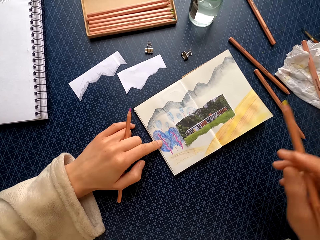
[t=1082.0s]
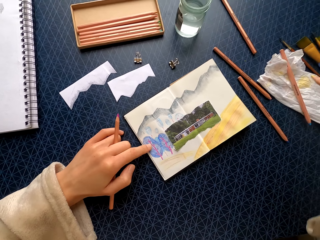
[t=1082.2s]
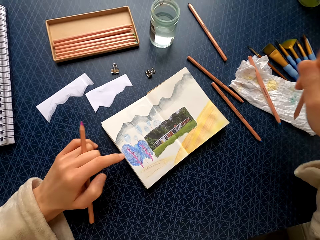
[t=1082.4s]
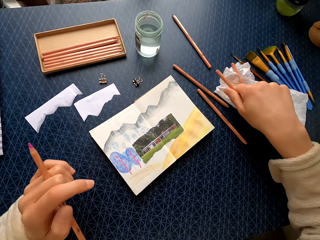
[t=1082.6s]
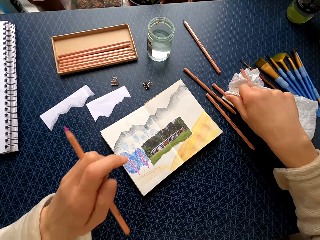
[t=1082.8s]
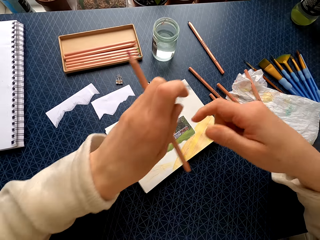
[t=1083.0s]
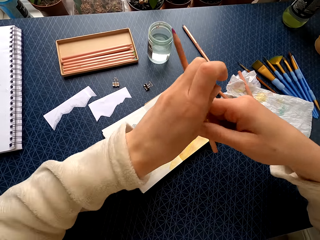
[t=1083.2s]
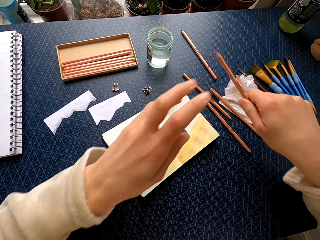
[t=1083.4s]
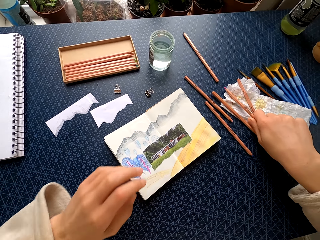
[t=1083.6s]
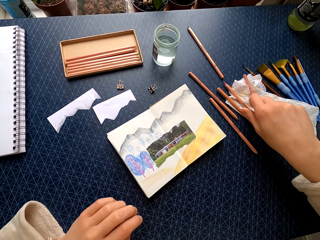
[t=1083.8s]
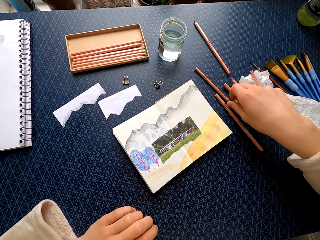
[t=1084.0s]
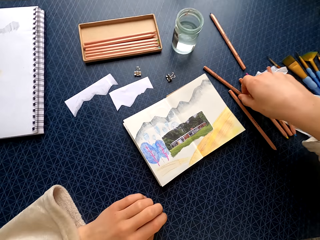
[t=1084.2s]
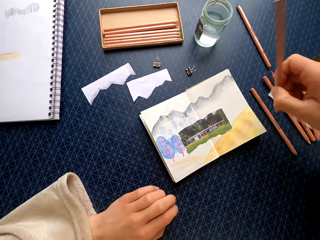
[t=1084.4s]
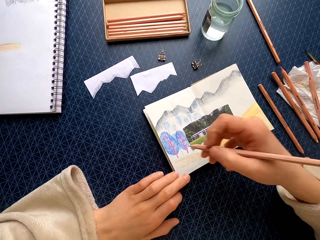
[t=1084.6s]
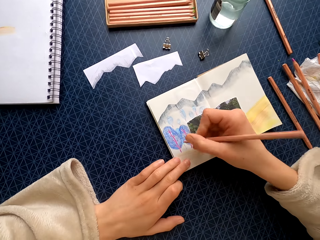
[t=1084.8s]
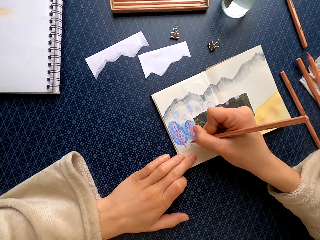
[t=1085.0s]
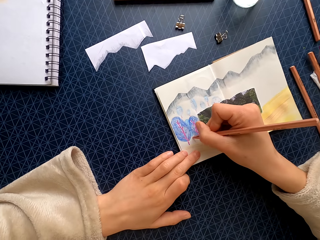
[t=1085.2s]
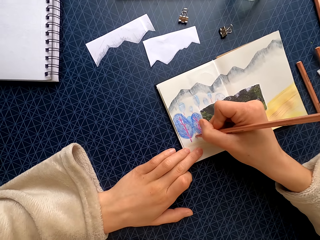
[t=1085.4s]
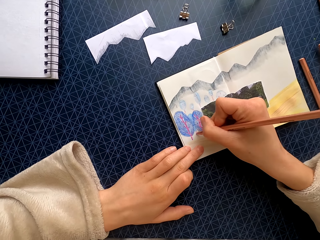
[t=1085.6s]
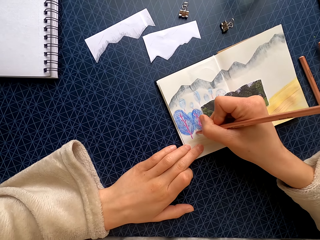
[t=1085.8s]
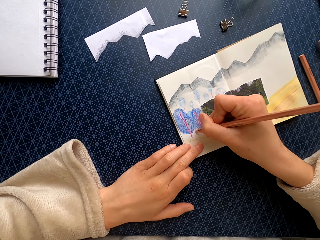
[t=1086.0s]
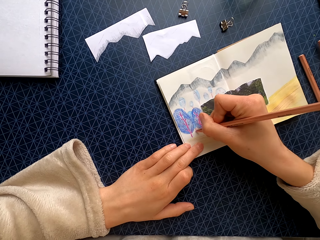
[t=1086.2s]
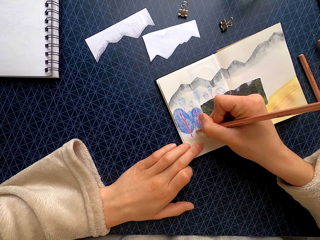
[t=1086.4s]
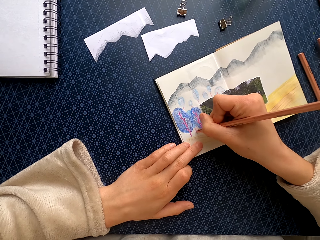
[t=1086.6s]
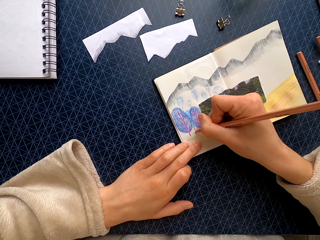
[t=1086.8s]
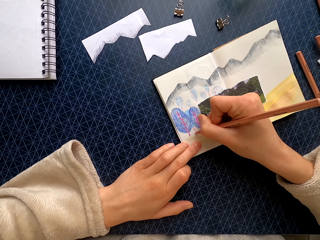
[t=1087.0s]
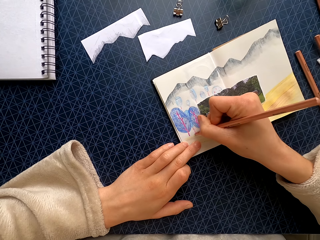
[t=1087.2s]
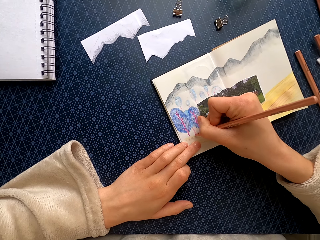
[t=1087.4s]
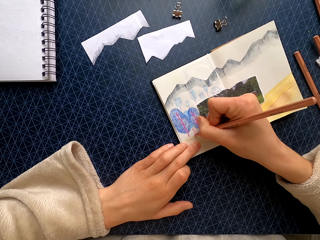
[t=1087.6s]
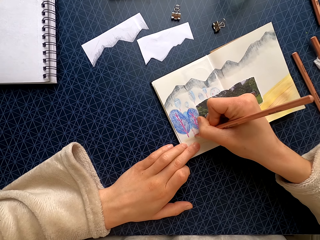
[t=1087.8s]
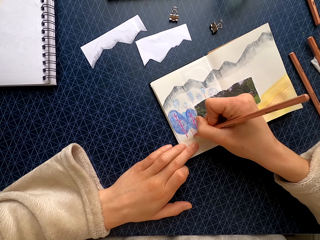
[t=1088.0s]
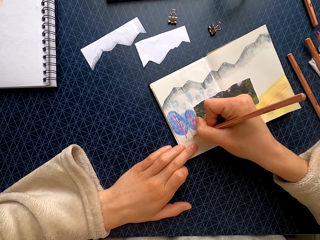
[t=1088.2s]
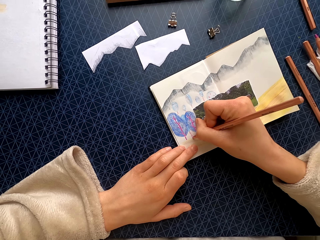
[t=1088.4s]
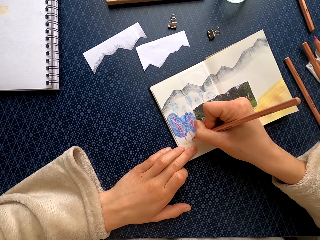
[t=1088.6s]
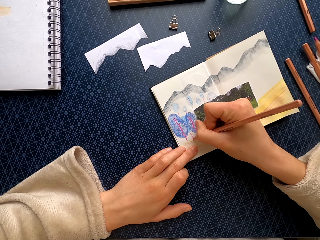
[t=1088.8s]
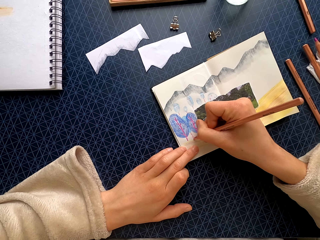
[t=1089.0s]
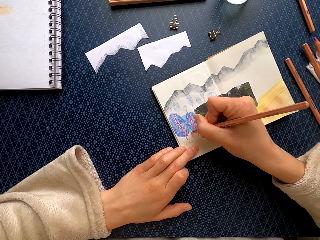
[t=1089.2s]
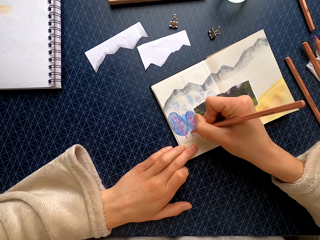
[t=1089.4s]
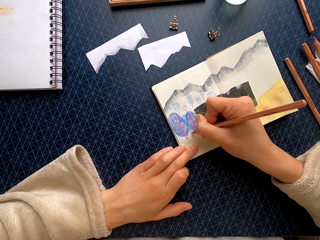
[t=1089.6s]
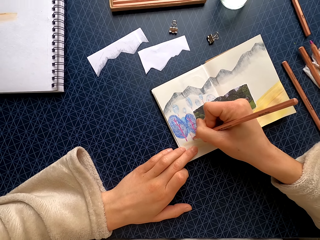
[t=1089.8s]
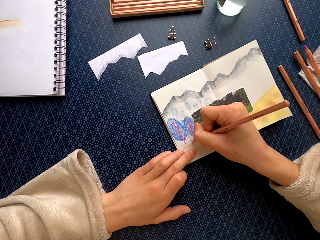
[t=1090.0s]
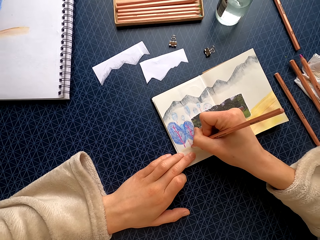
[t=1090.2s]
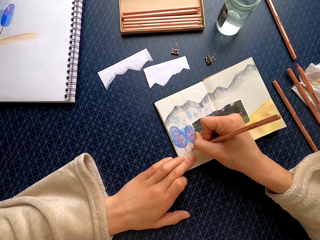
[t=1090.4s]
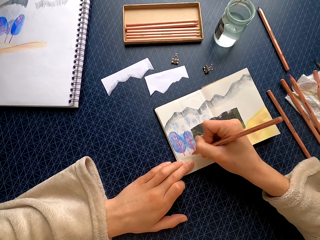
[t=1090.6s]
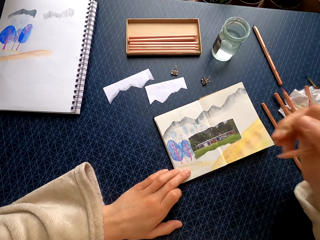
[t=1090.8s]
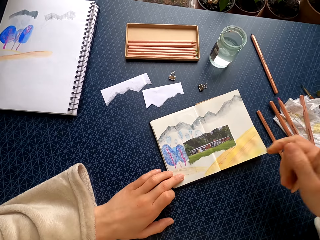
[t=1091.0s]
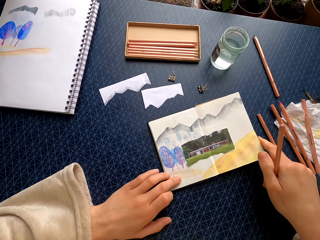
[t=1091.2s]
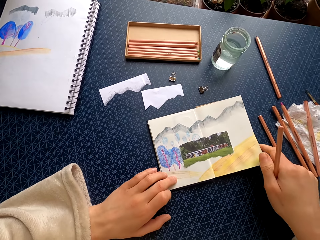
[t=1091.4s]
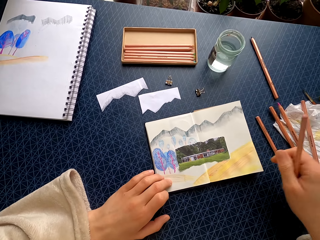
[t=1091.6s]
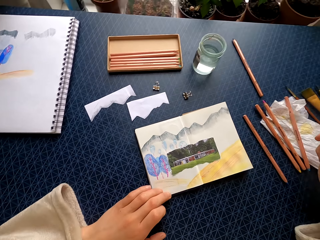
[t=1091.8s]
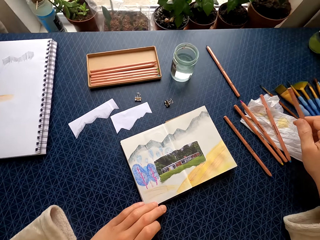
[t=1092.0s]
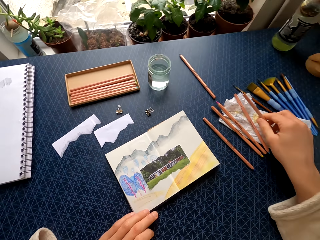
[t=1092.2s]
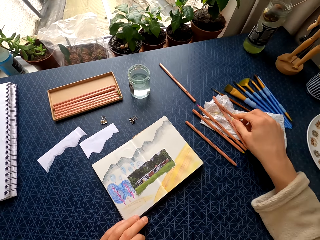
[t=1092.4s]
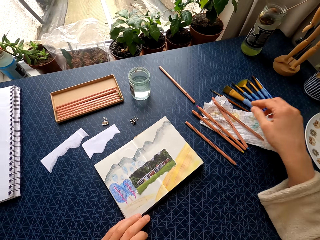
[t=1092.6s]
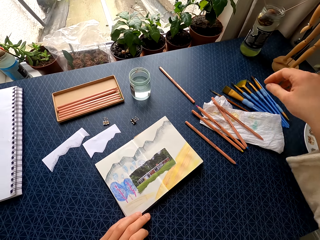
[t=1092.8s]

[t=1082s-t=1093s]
The camera wearer puts the color pencil on the table. They take the color pencil and drop the color pencil. They pick the color pencil from the table. They hold the drawing. They color the drawing. They straighten the paper and move the drawing.

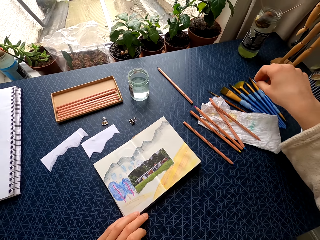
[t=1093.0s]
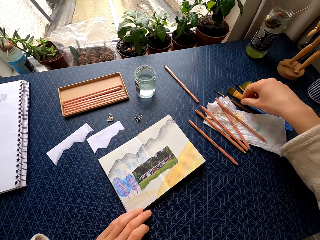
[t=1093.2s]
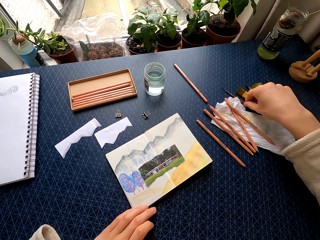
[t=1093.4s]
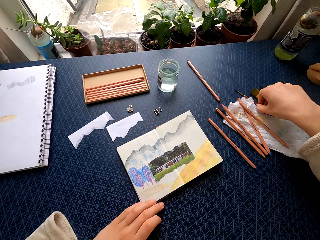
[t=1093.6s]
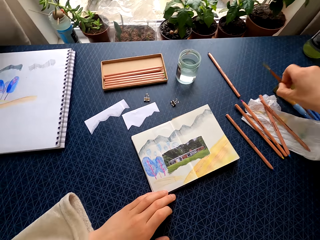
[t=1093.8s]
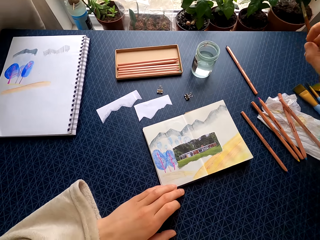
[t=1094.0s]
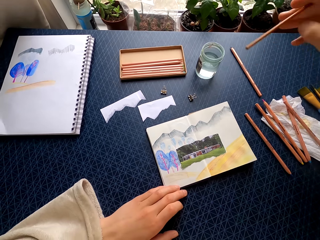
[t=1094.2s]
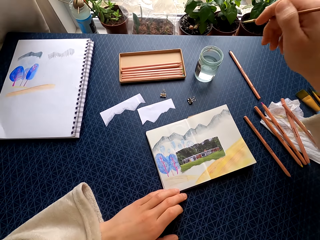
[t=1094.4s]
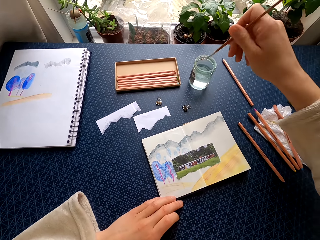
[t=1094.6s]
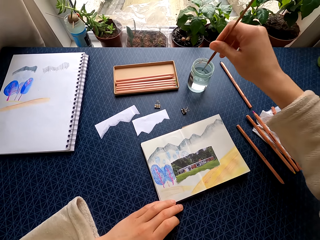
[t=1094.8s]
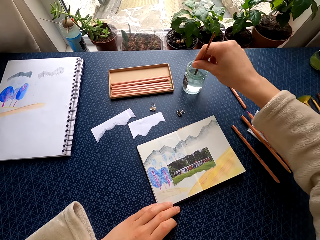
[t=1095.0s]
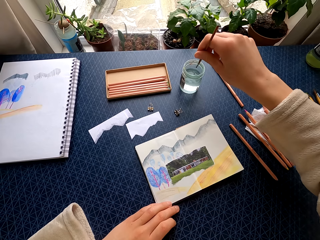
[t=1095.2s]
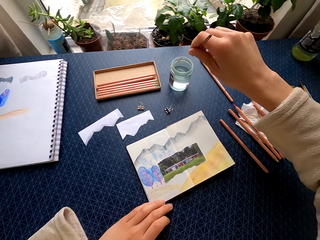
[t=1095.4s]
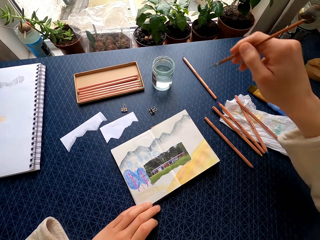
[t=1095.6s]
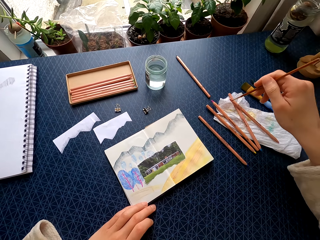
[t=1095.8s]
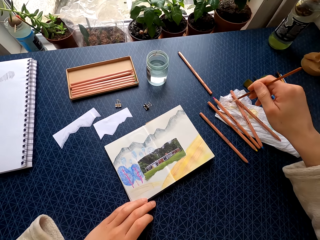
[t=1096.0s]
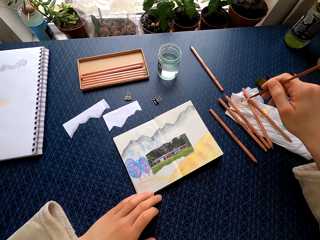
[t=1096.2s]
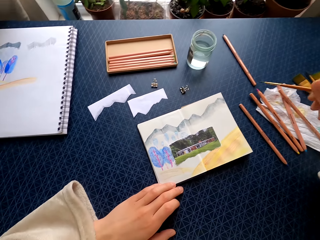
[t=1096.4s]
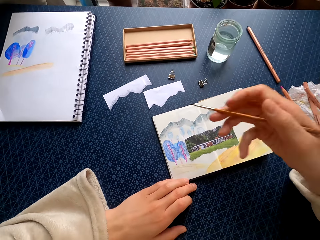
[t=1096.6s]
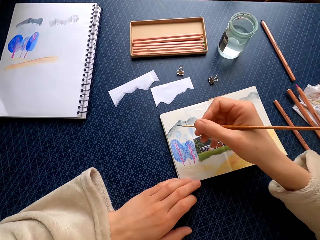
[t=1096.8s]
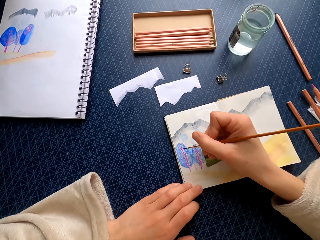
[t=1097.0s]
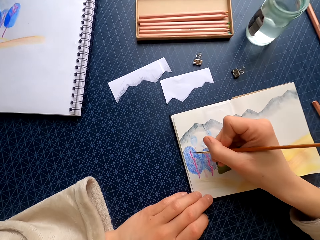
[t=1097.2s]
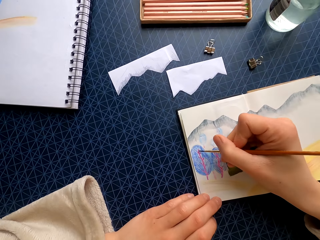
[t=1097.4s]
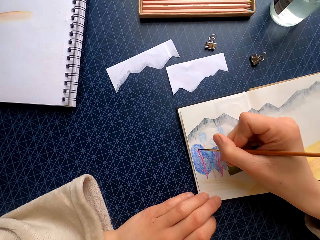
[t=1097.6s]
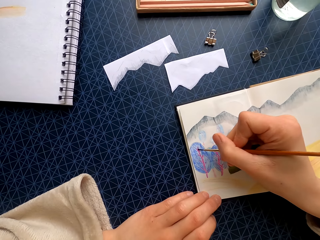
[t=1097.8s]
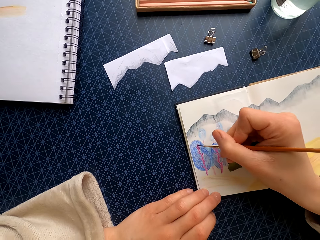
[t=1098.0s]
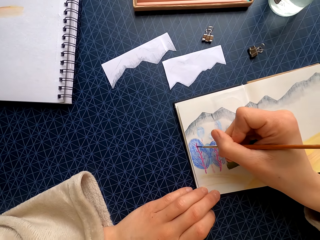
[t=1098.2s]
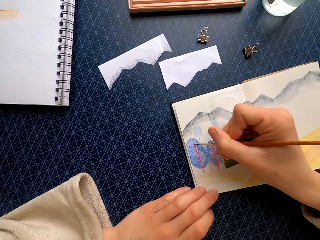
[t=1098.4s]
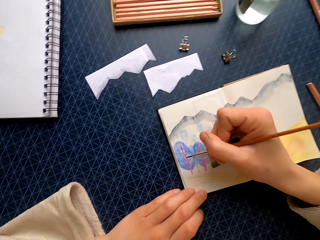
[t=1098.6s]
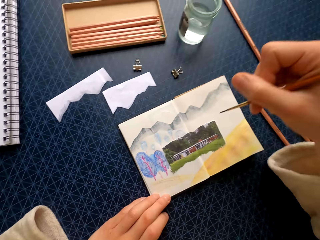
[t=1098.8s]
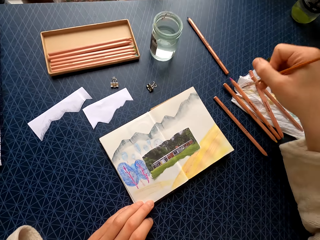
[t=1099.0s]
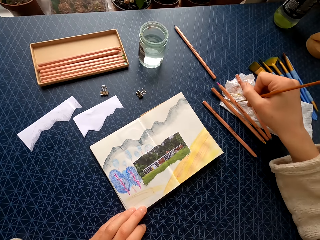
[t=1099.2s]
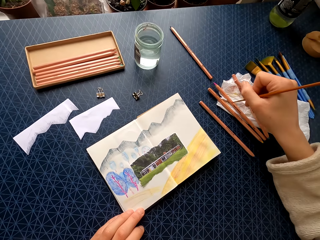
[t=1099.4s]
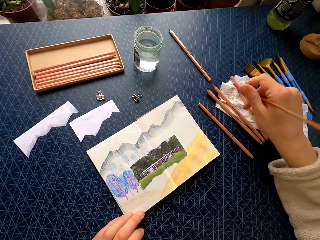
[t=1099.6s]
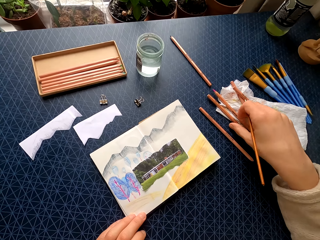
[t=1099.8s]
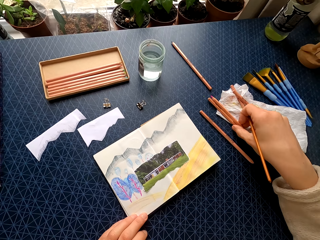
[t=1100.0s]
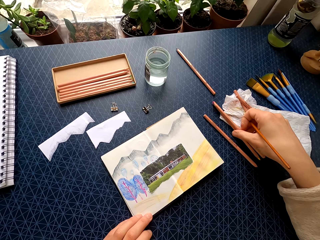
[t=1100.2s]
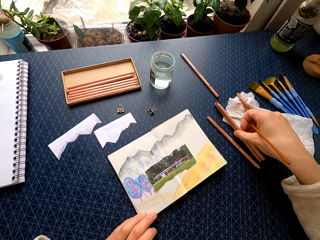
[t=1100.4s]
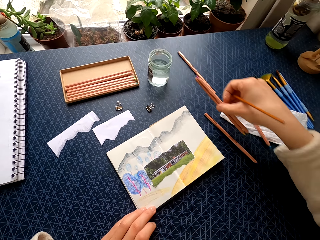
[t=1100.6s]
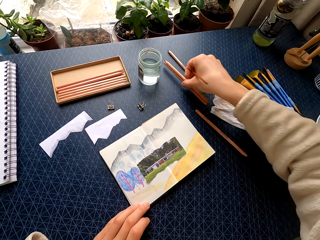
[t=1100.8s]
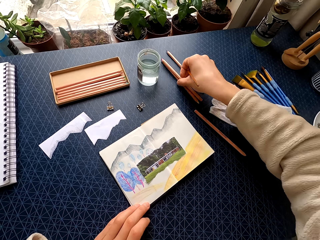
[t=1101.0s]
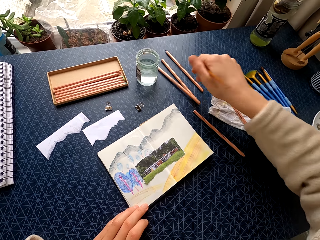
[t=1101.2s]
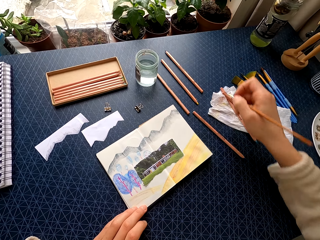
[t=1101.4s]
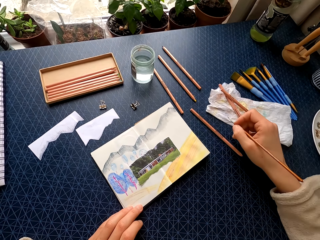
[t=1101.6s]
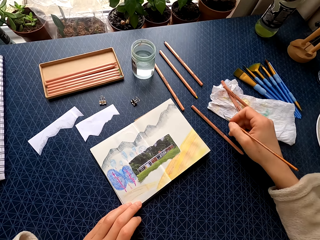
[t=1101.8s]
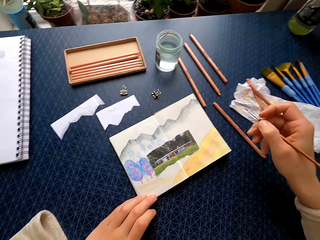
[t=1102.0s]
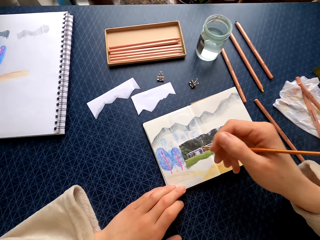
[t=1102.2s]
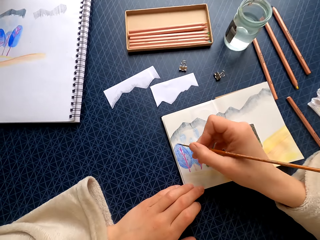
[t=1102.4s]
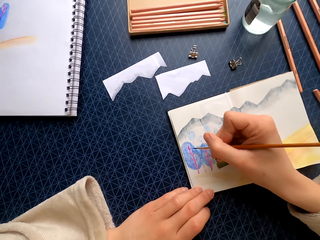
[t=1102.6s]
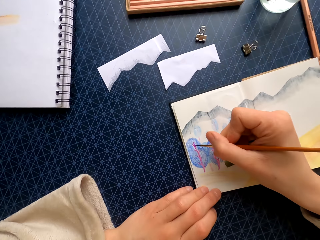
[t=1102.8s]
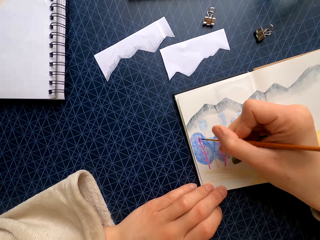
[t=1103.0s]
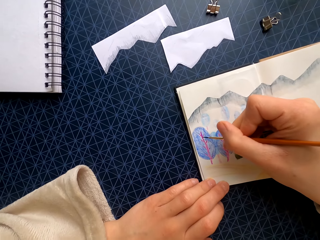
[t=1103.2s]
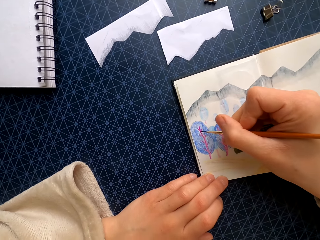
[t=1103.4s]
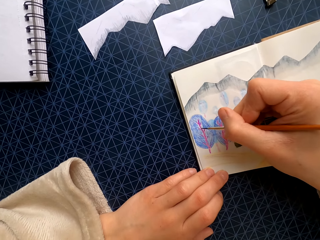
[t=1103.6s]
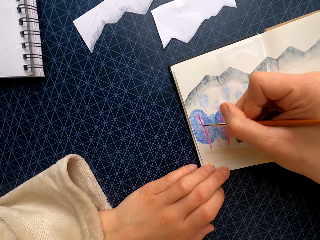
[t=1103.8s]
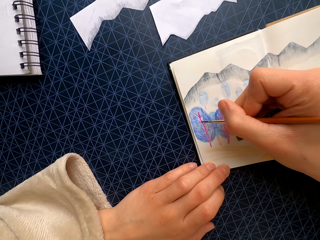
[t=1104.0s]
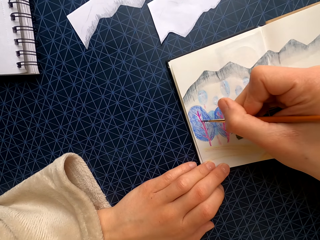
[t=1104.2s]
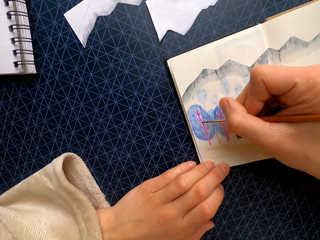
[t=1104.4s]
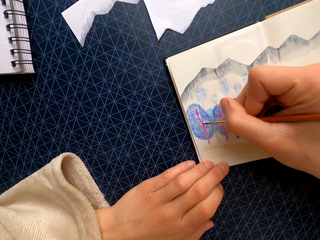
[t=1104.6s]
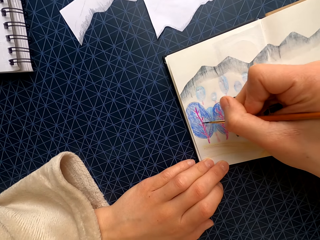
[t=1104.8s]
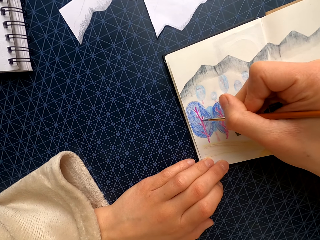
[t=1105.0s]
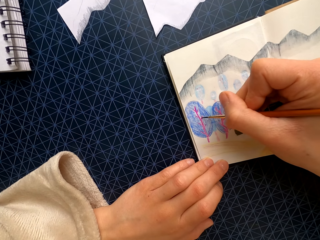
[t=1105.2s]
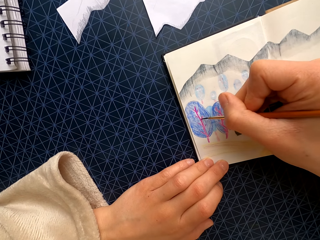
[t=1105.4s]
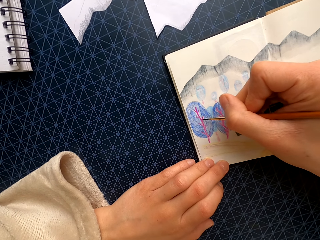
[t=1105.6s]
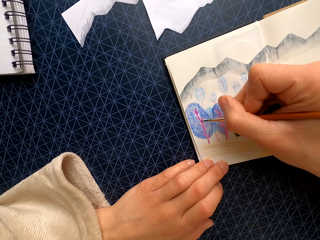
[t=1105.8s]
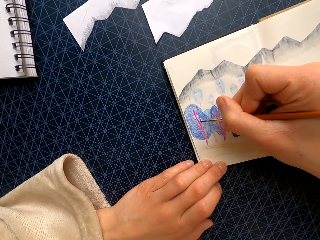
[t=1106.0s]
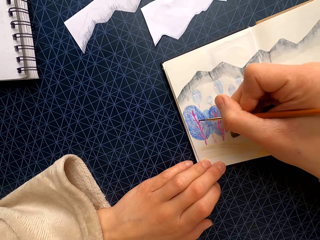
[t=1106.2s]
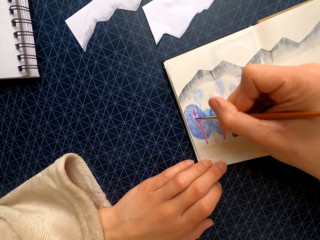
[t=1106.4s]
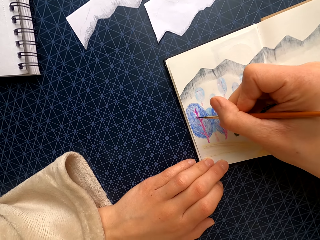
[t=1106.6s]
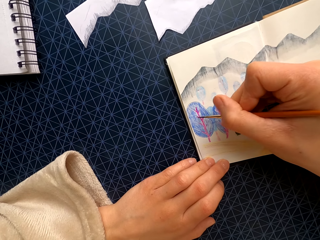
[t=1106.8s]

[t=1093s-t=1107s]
The camera wearer drops the drawing. They pick a brush or pencil from the table. They dip the brush in water. They rub the brush on a paper towel. They color the drawing. They rub the paper towel. They pick color pencils. They put the color pencils on the table. They brush the paper towel. They brush the drawing.
